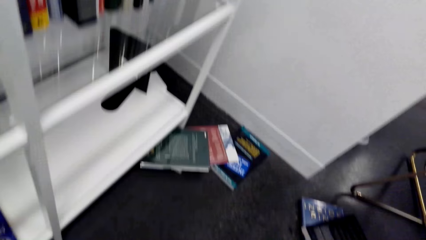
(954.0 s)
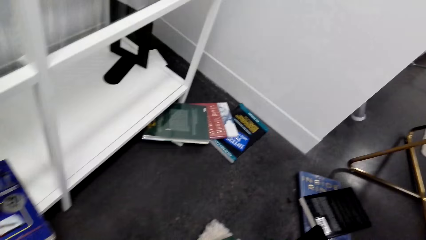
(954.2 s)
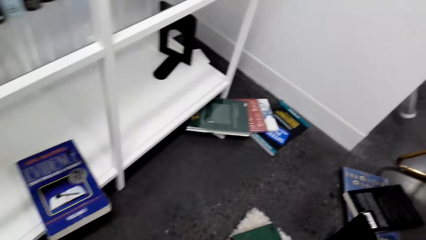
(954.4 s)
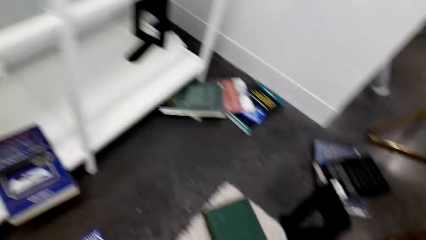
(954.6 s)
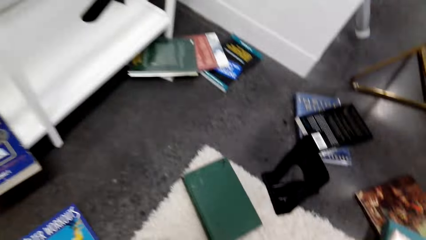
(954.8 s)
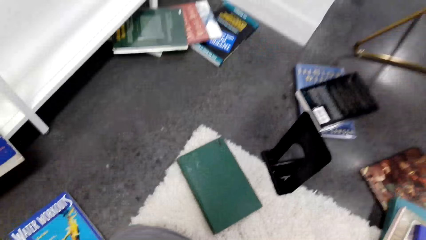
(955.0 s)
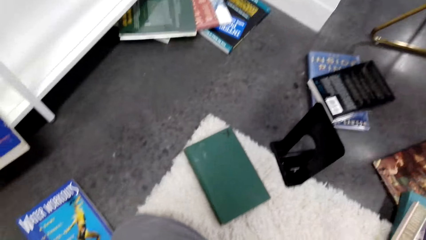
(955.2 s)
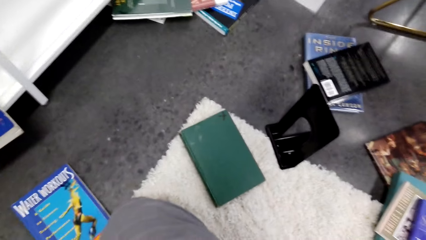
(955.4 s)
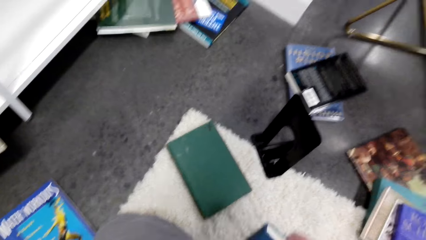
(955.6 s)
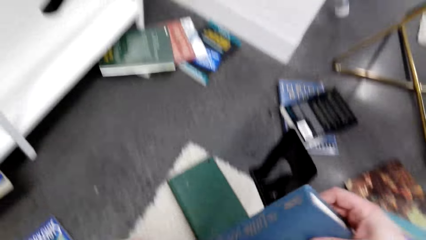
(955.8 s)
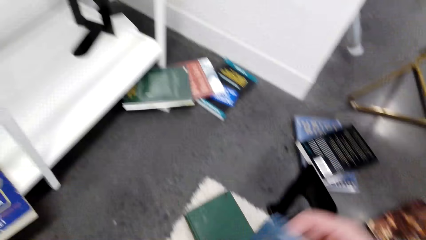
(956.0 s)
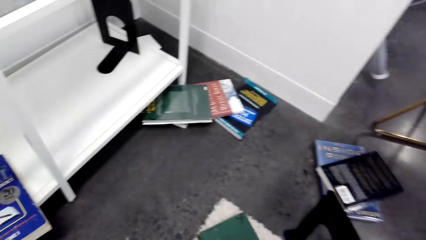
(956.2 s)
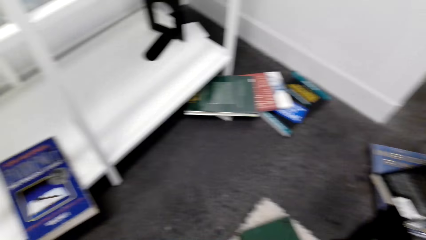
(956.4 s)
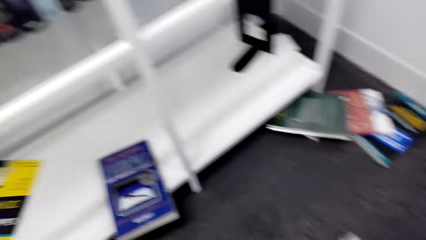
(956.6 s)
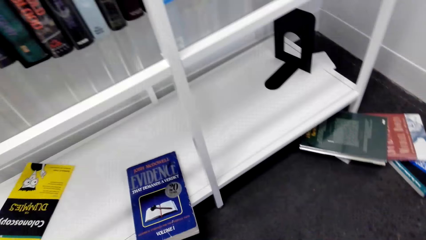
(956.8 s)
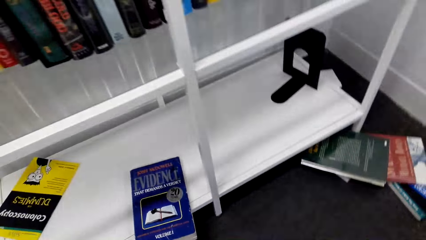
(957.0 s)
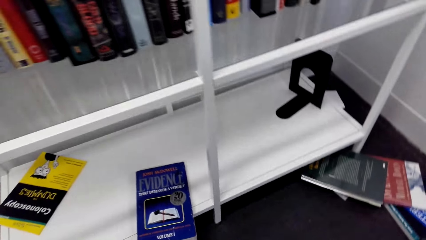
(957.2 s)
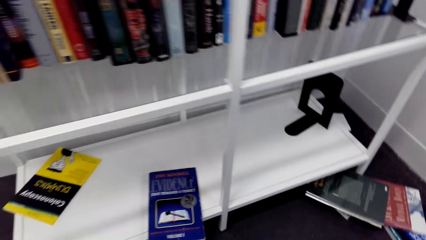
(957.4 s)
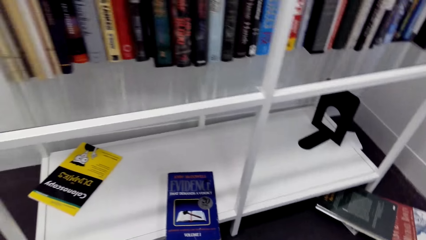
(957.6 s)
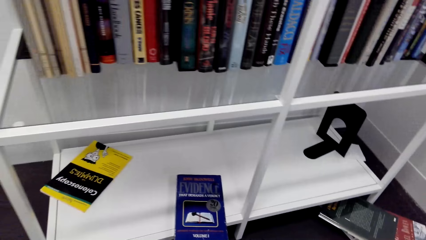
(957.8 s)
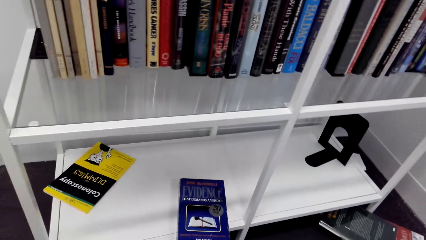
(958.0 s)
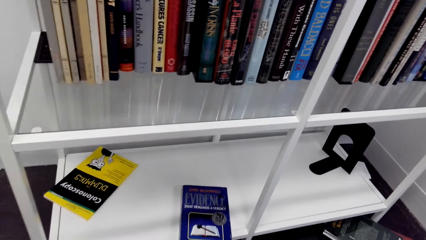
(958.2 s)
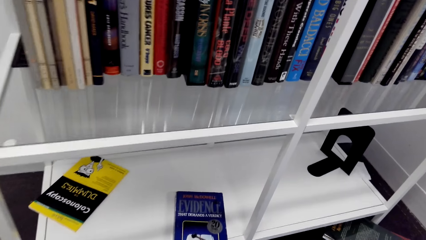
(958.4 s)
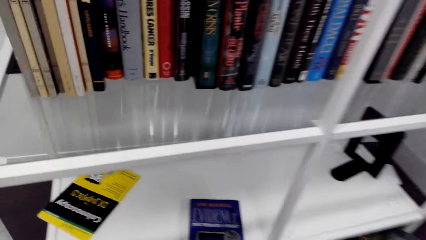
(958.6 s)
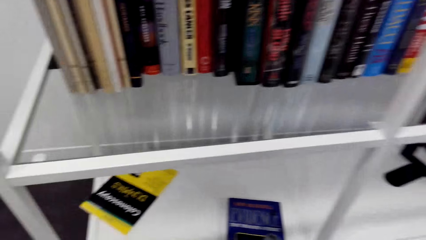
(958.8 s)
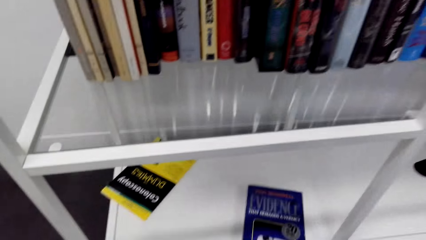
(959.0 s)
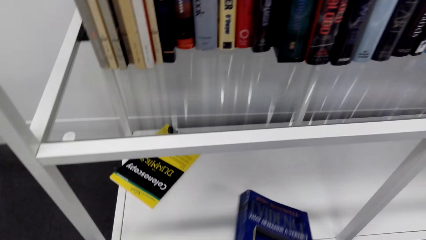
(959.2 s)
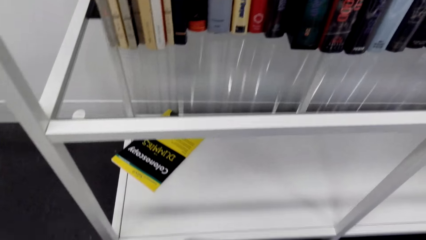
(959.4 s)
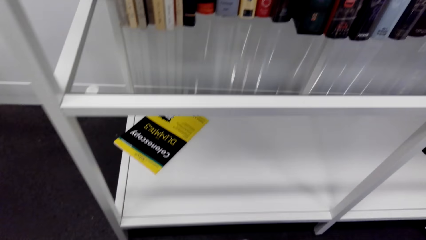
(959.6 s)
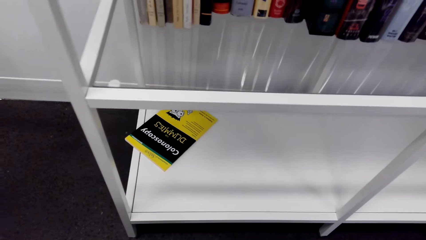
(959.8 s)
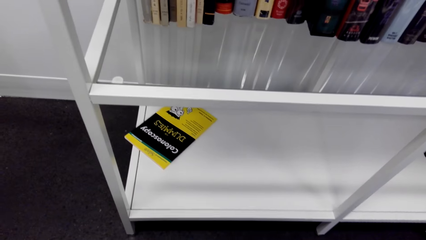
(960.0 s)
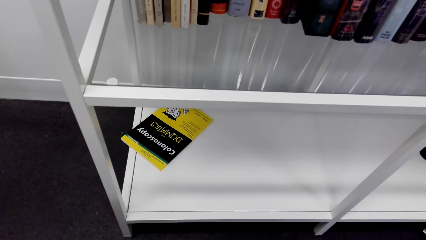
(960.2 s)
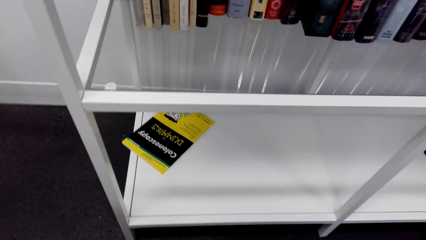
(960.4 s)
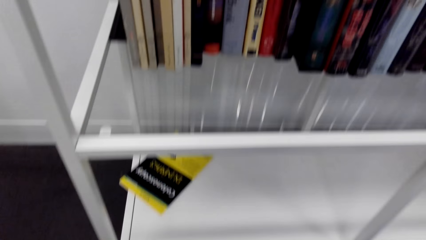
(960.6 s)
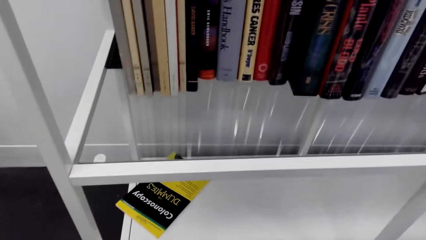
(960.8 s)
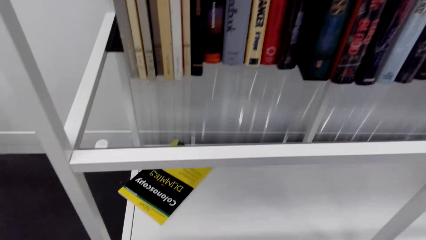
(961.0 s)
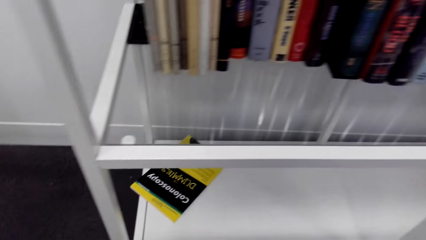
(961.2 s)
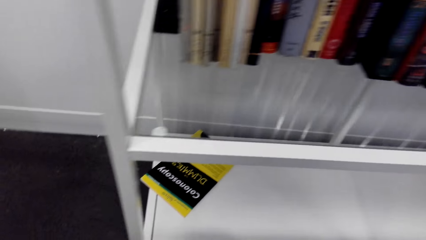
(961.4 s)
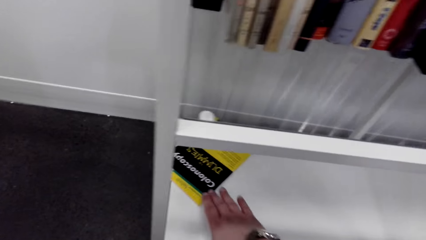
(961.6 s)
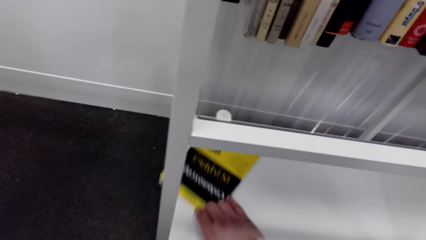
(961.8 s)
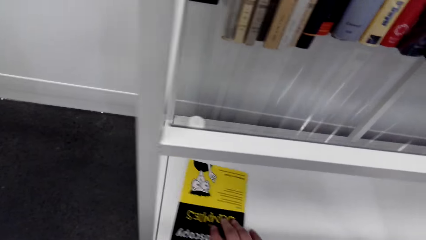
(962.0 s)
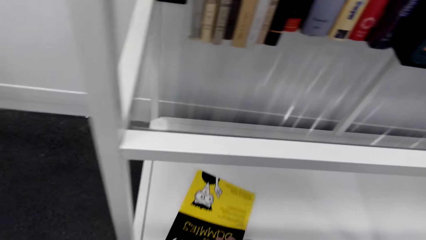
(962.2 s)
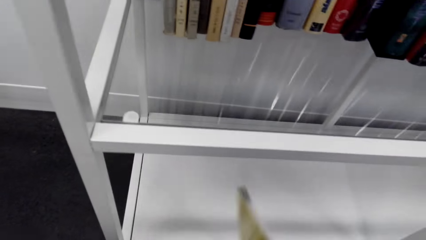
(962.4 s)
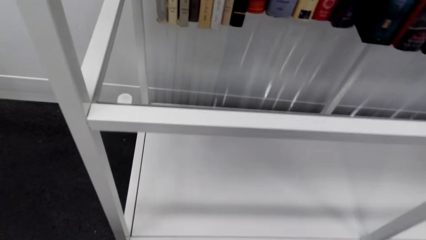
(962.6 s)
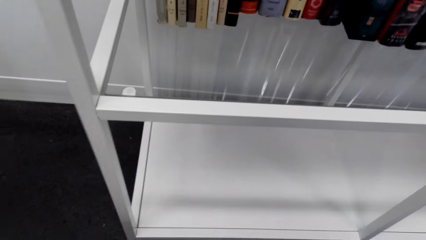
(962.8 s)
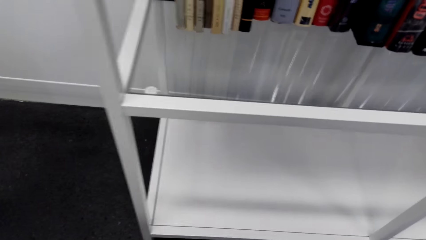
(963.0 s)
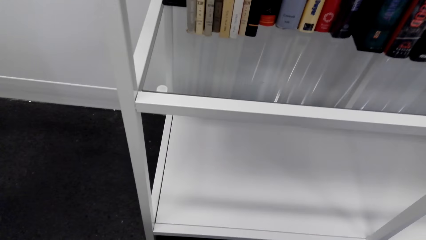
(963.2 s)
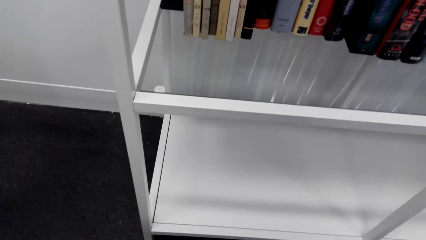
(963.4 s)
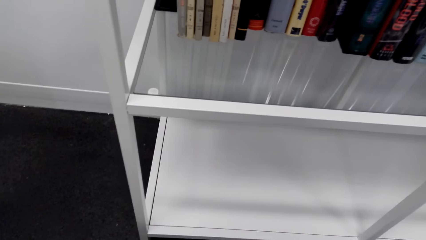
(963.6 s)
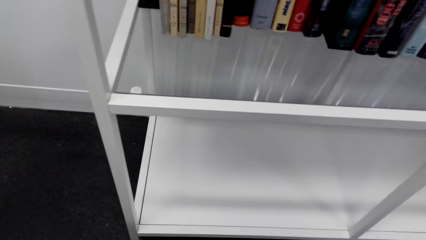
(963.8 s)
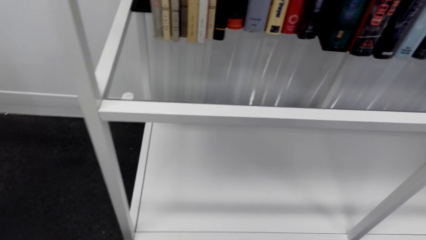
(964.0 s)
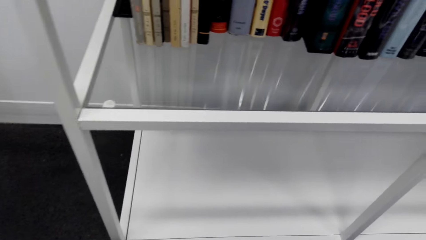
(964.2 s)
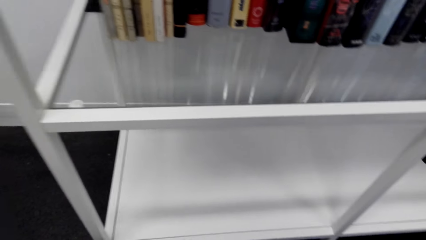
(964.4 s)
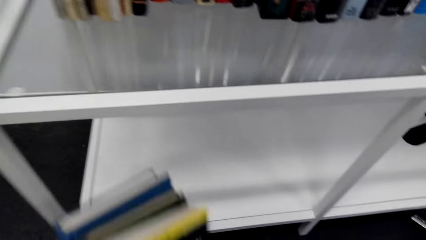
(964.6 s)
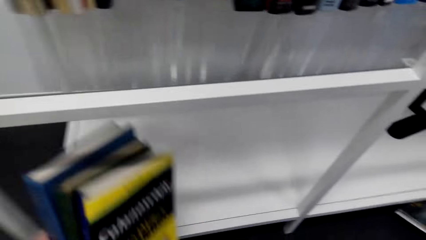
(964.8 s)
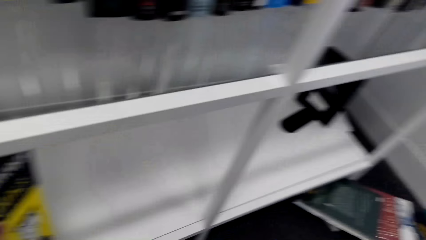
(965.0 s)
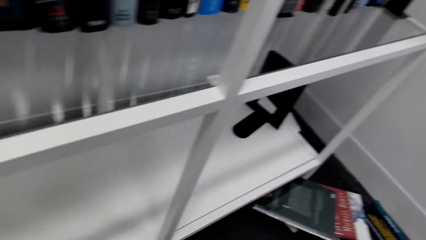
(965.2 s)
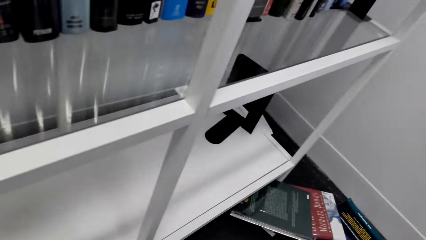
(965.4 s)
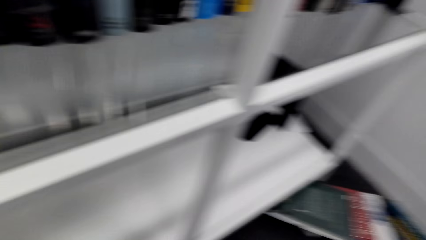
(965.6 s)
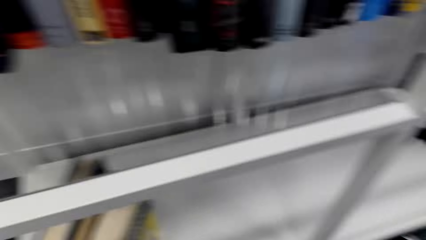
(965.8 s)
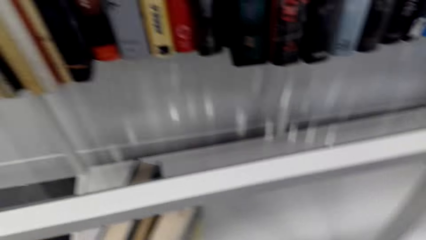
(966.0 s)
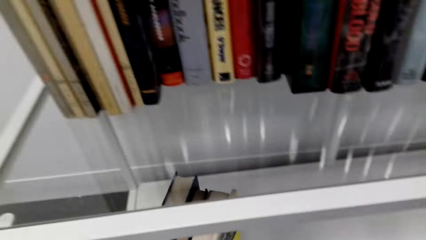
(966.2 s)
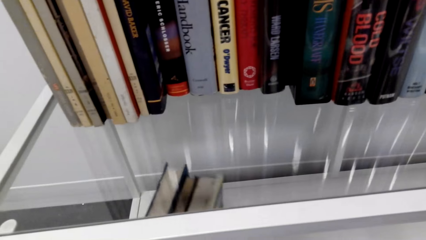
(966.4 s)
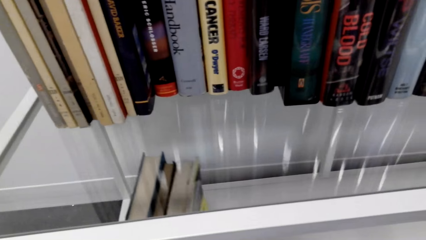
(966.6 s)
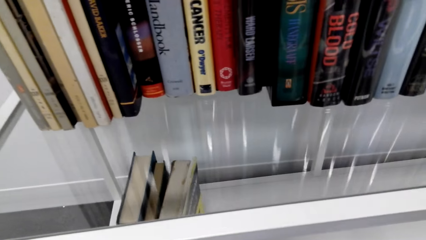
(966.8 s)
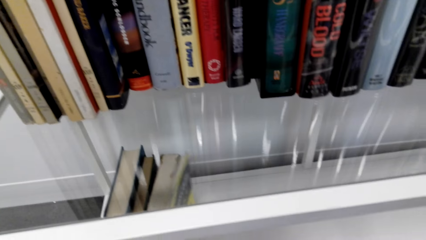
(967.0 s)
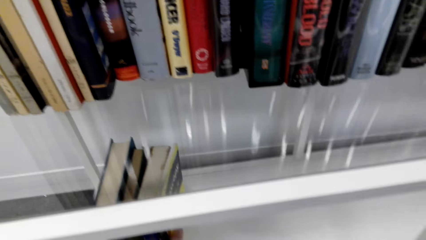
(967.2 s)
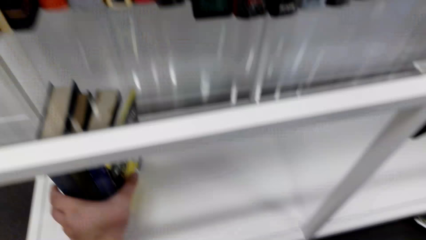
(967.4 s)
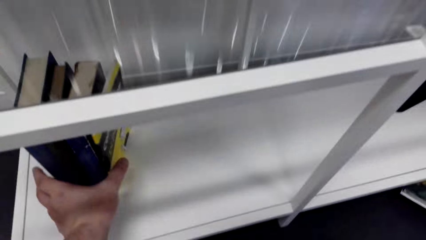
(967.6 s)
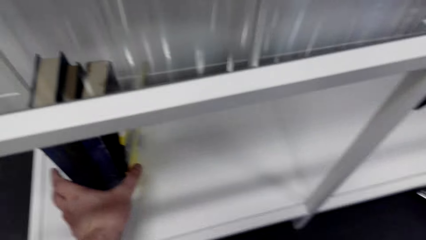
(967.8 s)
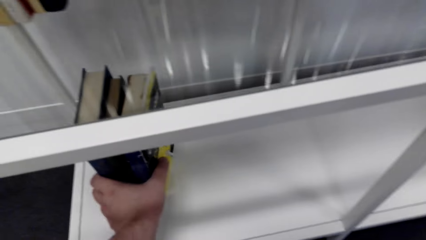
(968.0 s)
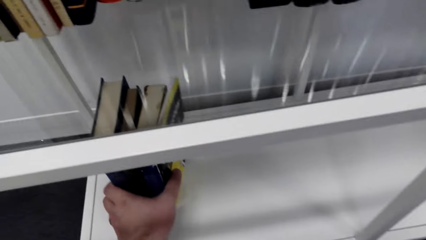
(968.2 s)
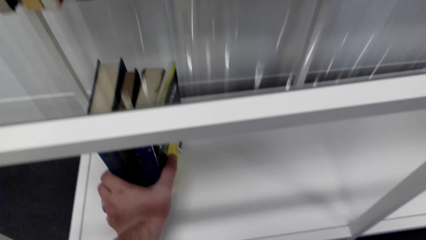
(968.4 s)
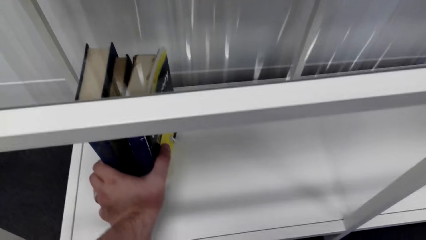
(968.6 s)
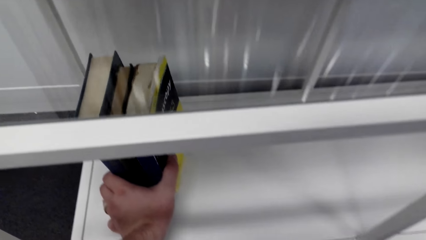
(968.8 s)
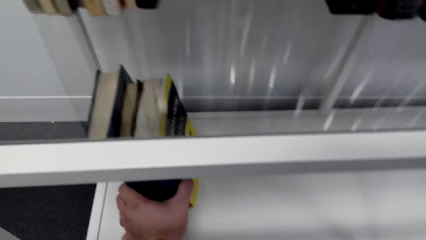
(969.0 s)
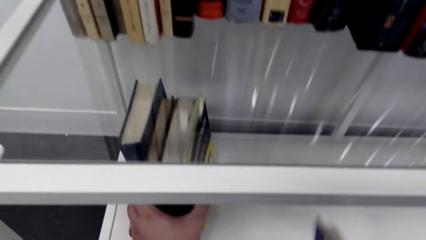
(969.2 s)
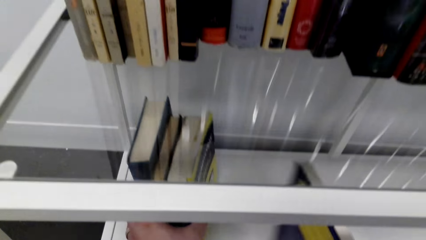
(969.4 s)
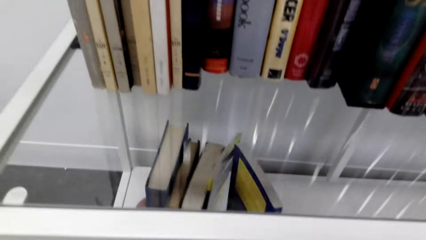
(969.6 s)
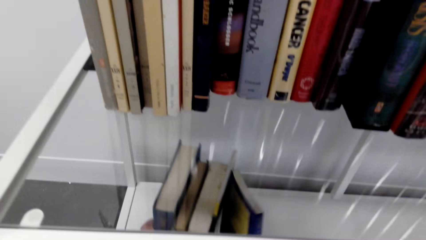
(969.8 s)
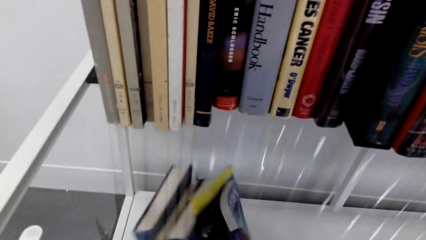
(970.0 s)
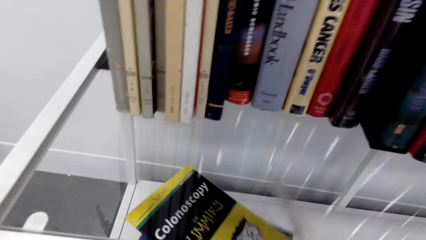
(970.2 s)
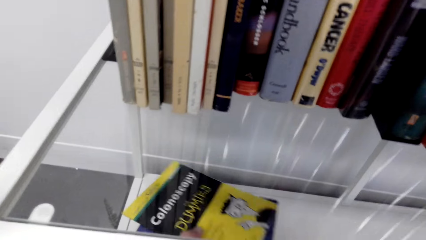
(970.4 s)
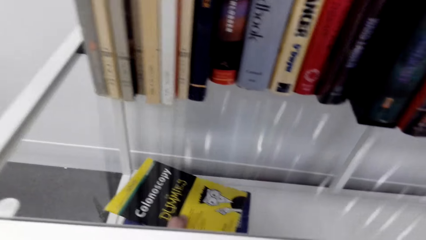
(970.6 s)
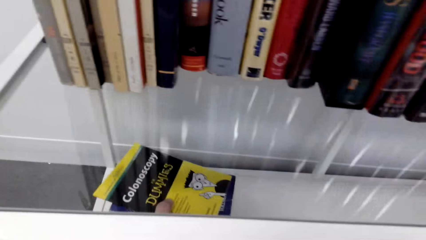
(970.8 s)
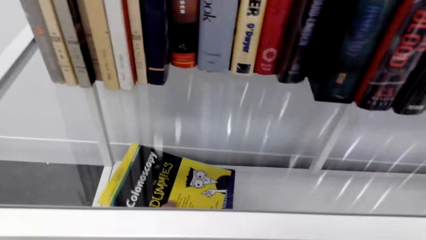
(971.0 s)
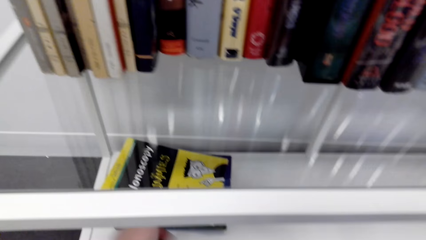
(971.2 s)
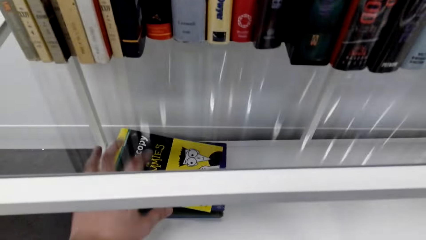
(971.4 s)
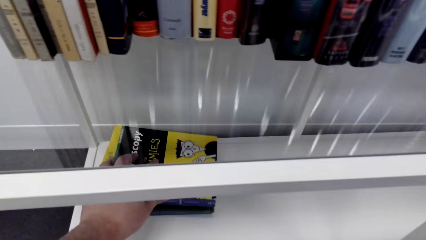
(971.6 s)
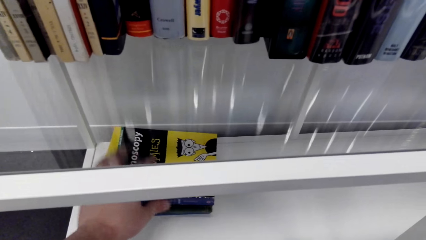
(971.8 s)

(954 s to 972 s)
The camera wearer picks books from the floor. They grab a book. They put the books on the shelf and arrange the books on the shelf.
